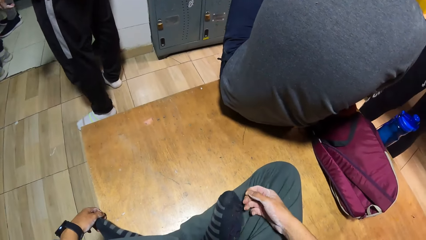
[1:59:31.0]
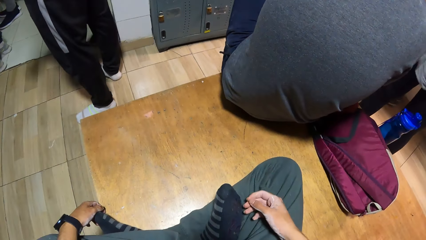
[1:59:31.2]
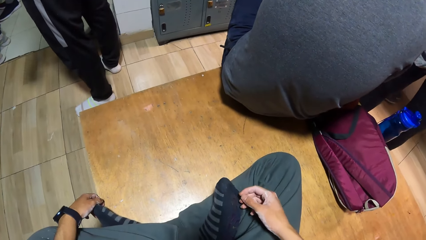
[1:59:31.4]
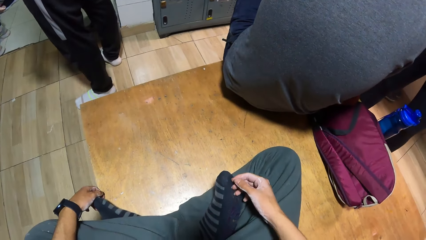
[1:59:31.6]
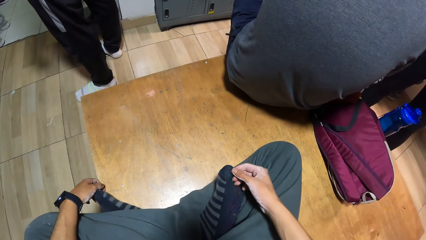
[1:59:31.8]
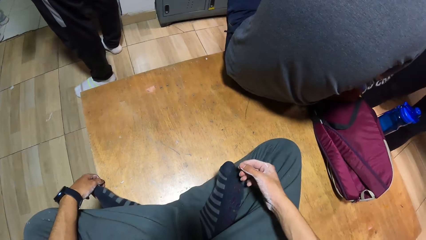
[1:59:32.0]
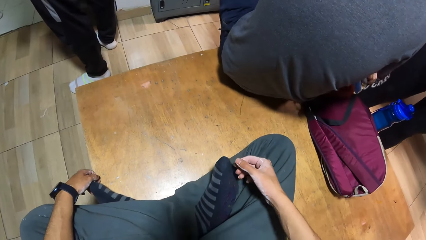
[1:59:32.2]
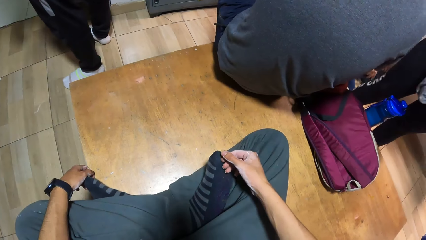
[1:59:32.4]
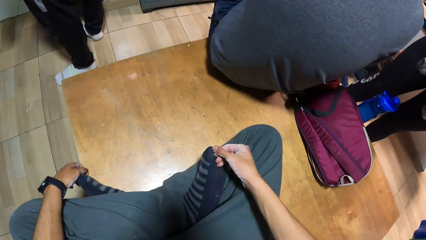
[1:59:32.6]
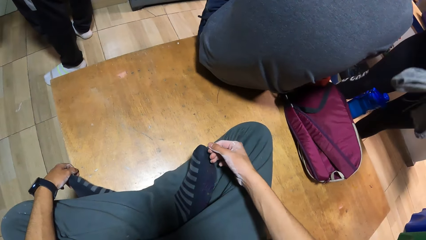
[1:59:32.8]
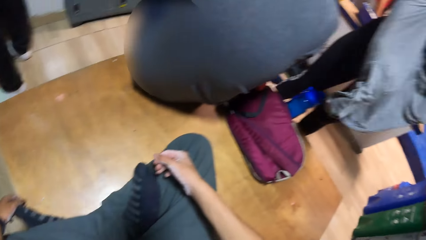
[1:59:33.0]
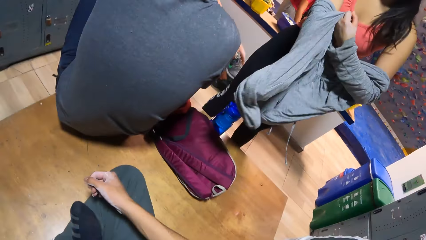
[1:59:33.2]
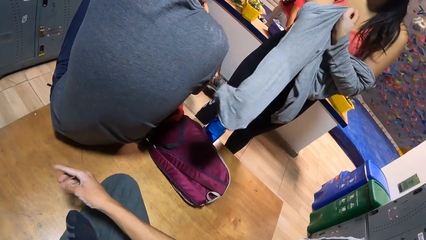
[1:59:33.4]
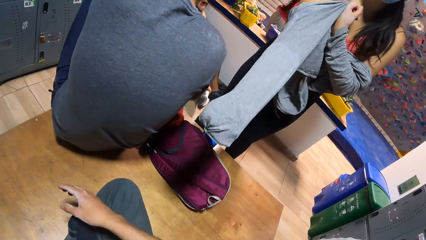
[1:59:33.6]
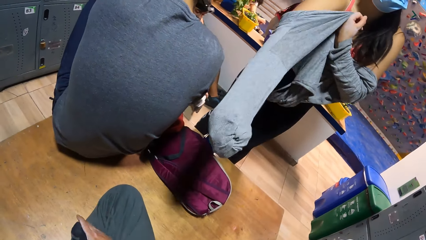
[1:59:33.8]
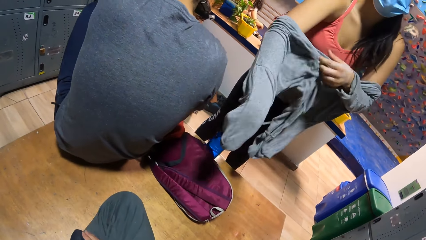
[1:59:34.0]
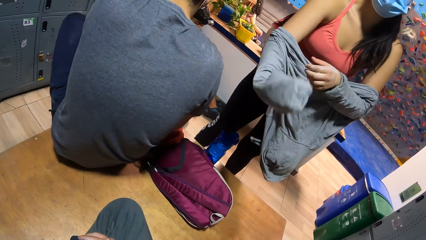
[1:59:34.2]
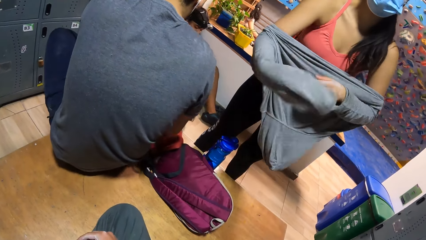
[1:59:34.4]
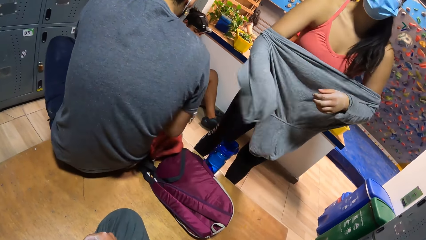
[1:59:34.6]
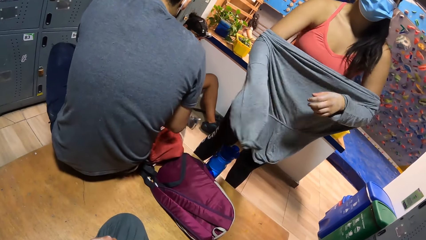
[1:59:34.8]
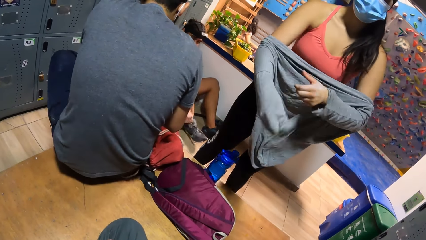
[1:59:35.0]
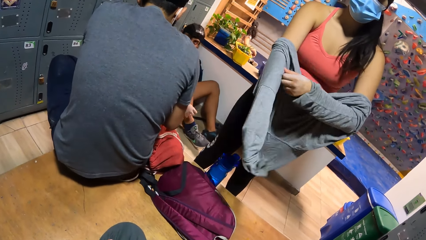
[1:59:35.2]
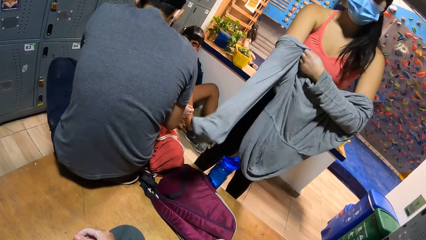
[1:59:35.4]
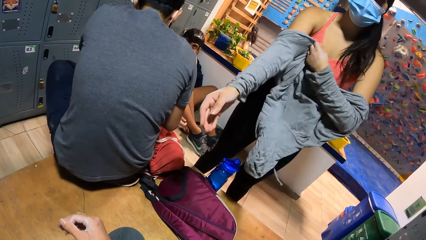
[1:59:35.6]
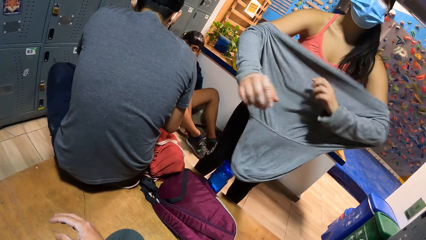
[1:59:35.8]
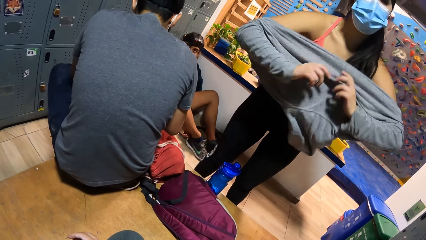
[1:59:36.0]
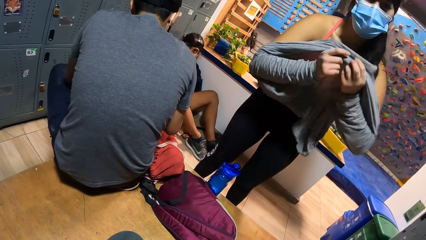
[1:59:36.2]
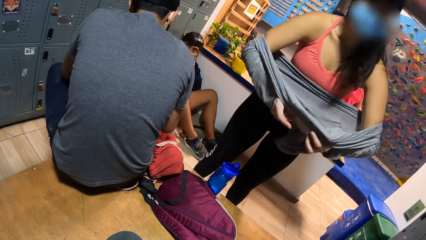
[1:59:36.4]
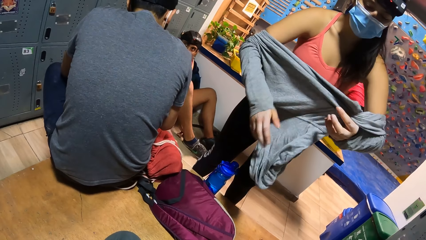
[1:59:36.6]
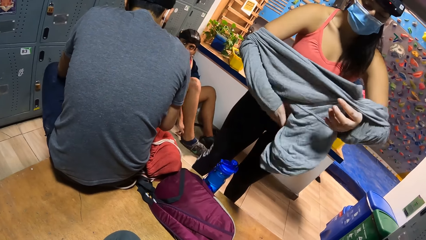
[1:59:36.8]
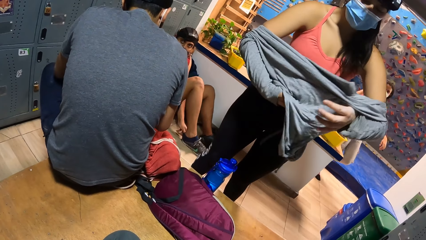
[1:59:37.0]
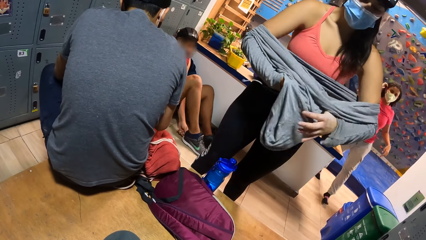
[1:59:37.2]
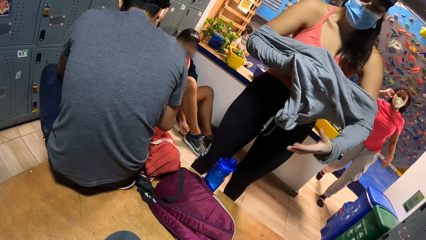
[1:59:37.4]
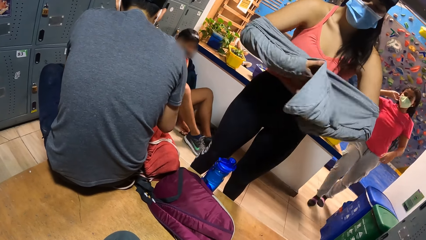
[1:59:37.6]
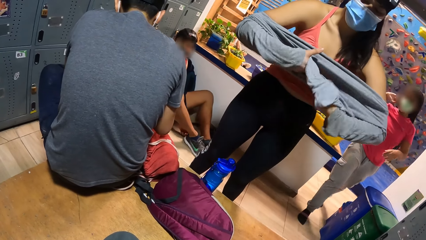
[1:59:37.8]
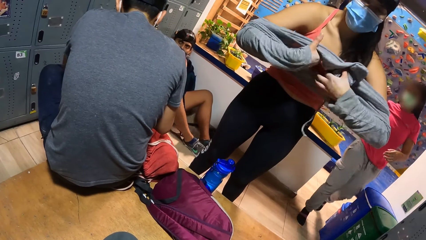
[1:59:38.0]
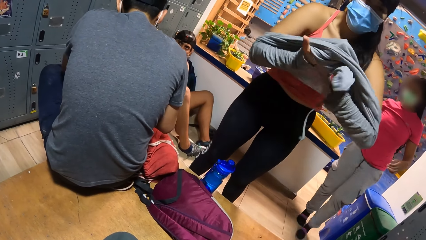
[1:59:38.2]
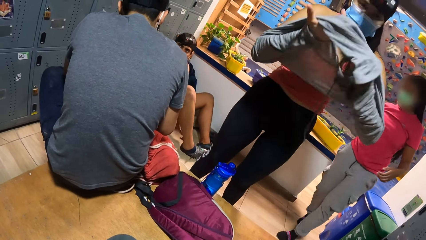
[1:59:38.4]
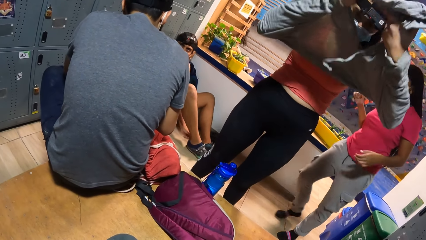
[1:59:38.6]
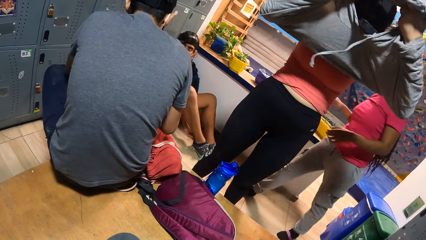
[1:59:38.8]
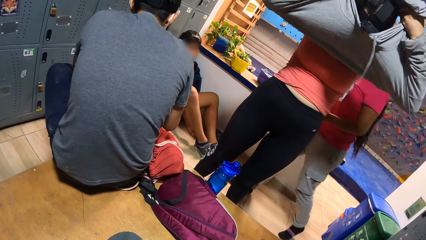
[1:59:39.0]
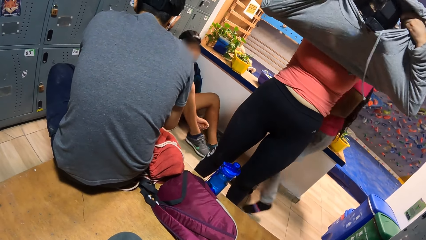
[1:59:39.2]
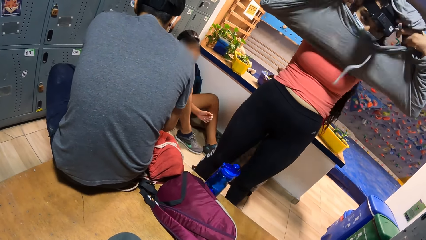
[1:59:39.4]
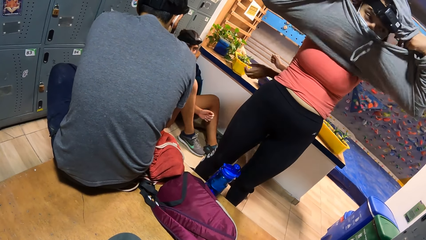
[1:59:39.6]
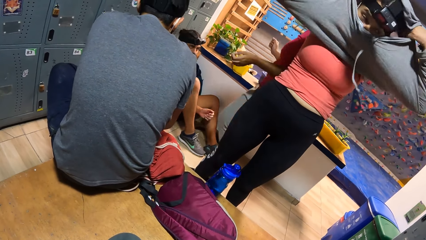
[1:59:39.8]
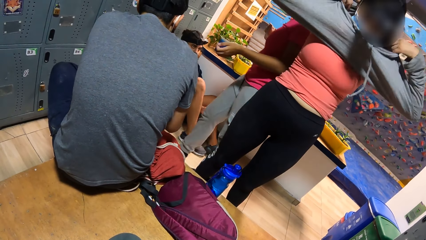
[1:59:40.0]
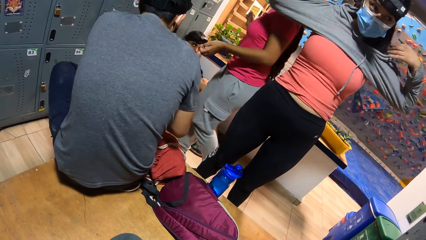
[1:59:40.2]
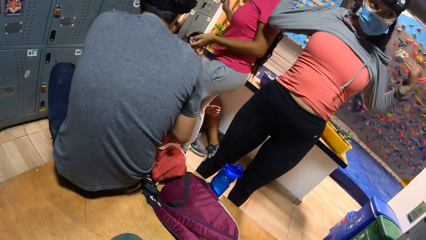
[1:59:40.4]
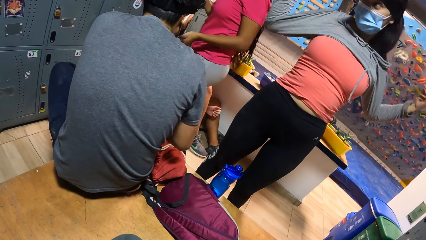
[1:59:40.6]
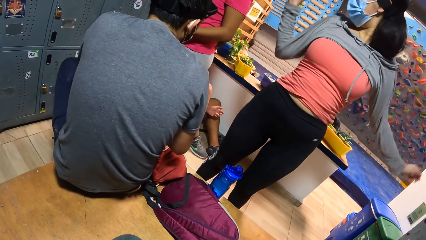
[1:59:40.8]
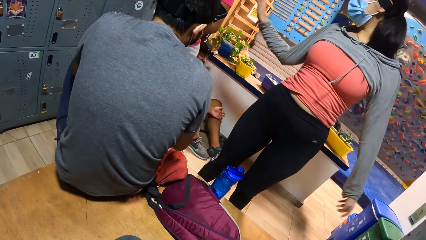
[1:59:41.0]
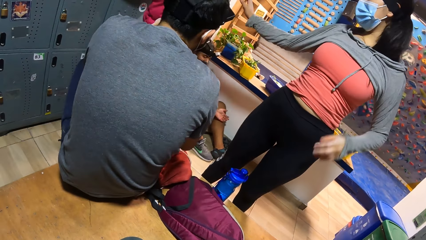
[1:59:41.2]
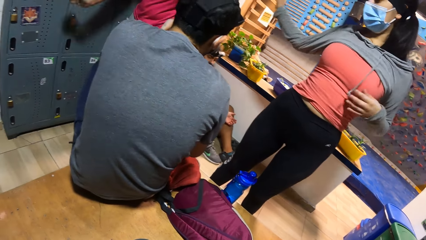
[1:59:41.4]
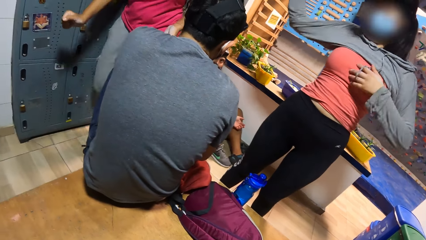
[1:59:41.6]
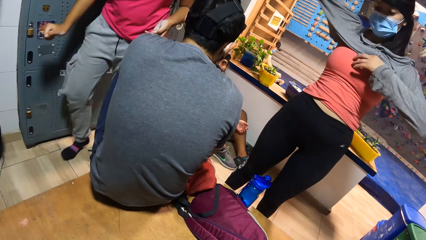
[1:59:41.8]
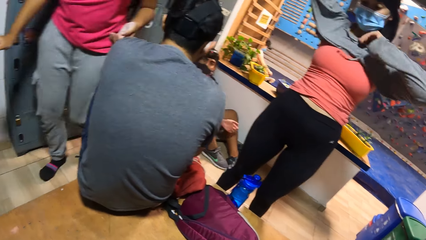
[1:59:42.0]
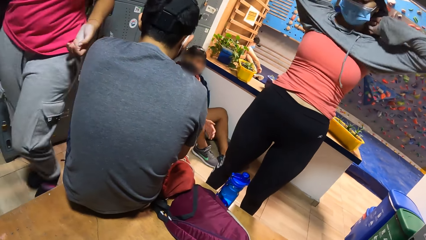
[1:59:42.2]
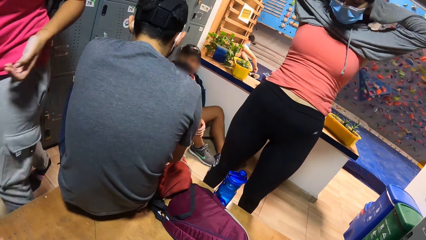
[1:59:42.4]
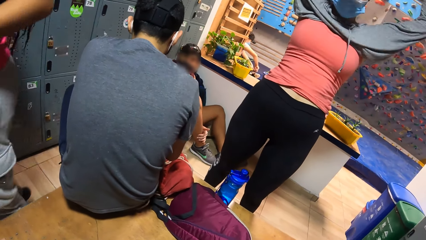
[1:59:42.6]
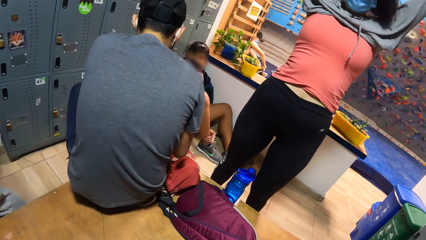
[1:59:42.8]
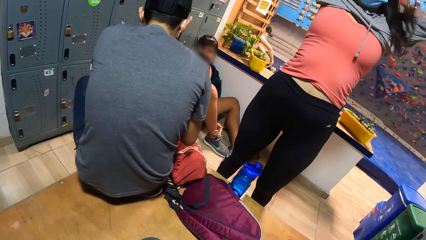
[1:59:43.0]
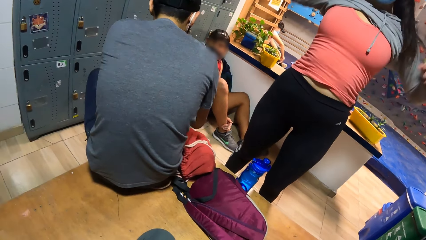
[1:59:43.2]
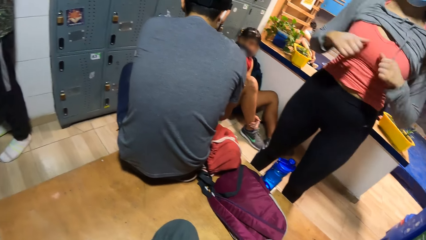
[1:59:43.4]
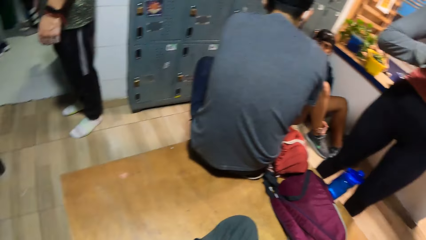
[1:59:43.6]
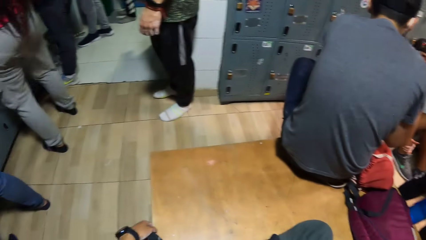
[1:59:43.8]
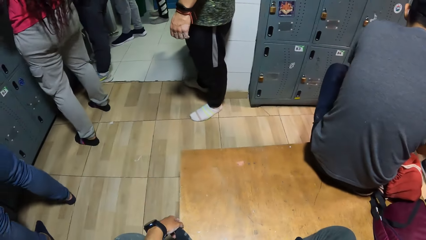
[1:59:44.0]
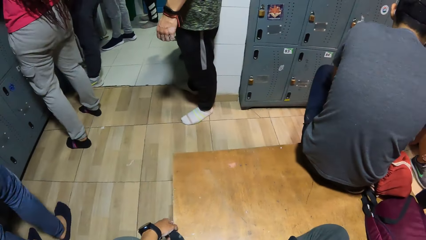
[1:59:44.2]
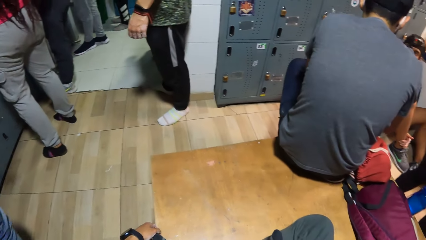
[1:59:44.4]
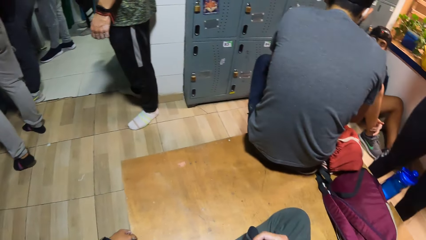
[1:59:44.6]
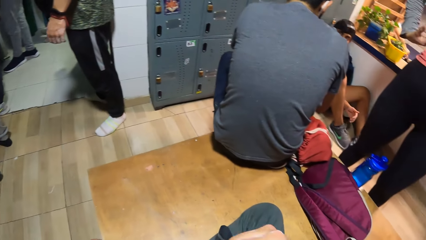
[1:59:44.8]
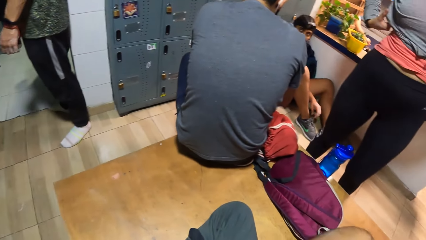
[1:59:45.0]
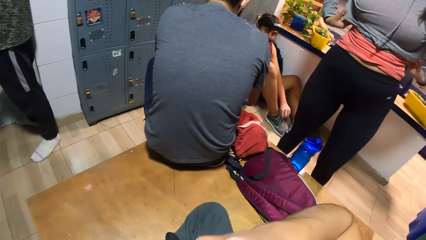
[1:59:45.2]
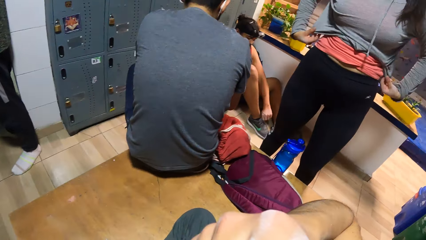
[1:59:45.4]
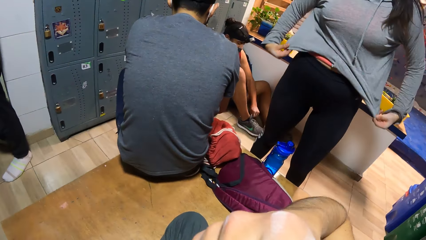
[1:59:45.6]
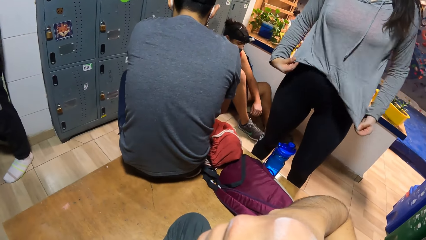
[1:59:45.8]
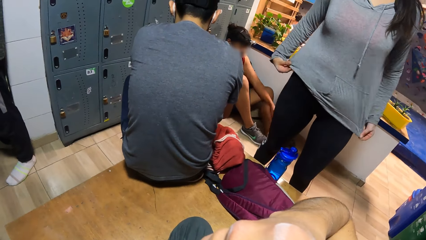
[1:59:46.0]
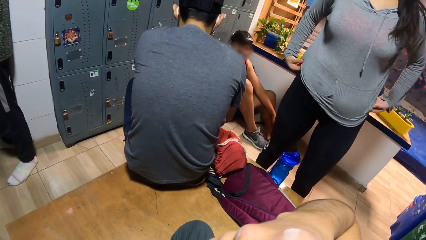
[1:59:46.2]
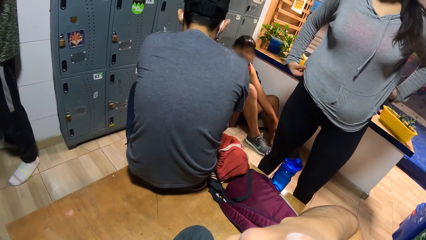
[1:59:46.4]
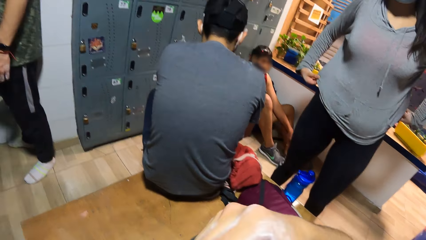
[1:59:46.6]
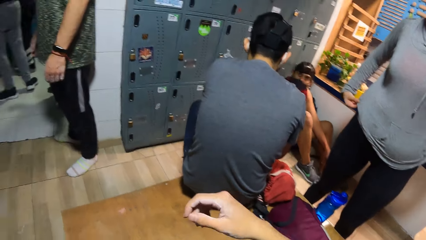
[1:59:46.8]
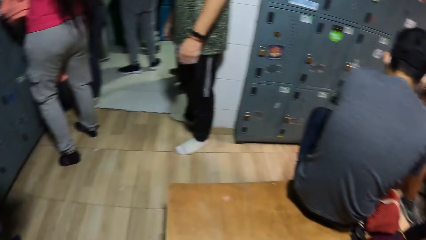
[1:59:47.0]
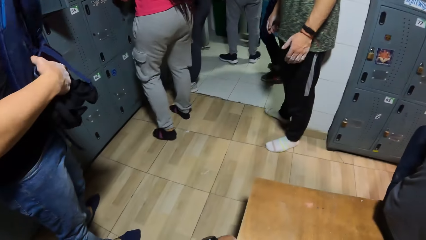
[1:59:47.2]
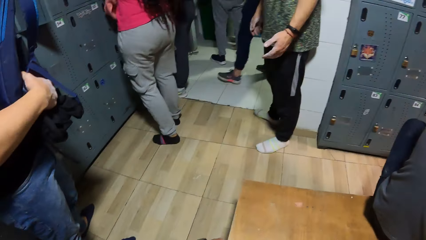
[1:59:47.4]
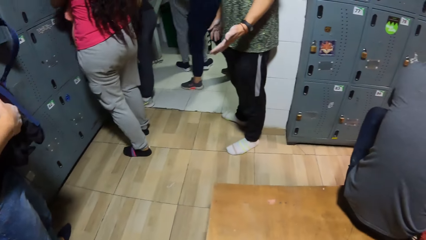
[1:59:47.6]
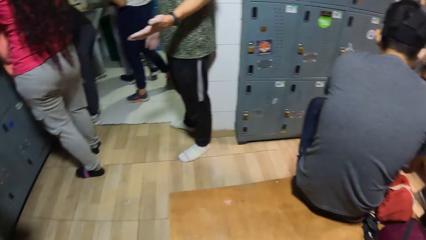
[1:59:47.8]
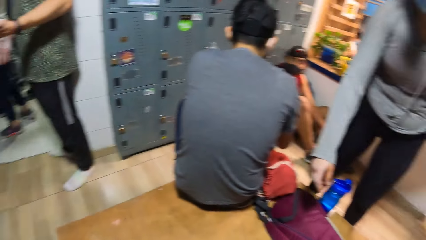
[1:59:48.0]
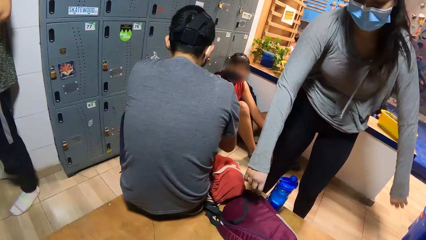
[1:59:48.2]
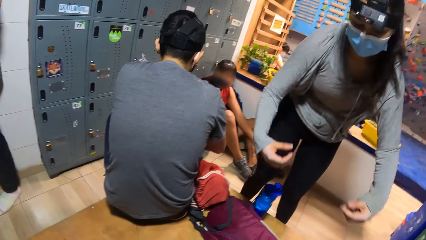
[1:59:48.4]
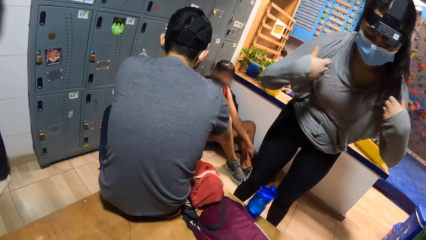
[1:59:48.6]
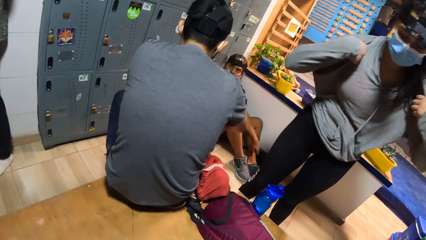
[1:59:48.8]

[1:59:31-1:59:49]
The camera wearer moves a hand, holds the foot, throws dirt, touches the foot, throws dirt and looks around. They move a hand up, move the hand down and look around.
